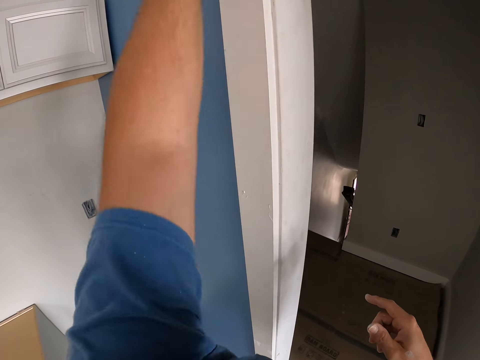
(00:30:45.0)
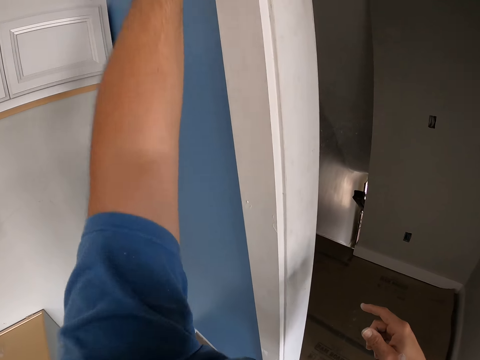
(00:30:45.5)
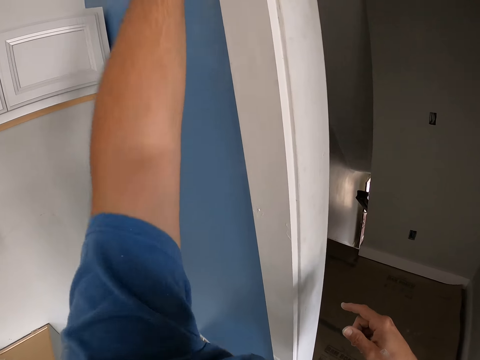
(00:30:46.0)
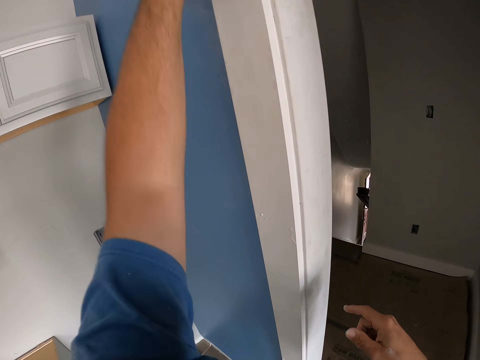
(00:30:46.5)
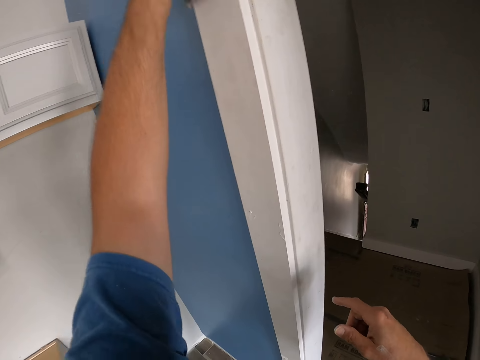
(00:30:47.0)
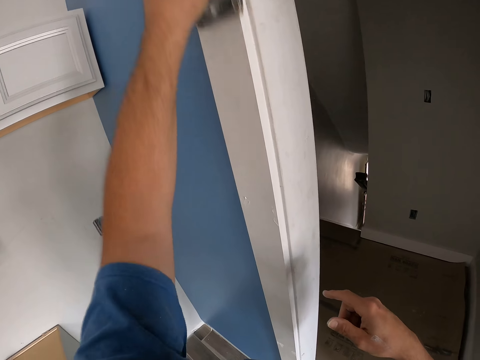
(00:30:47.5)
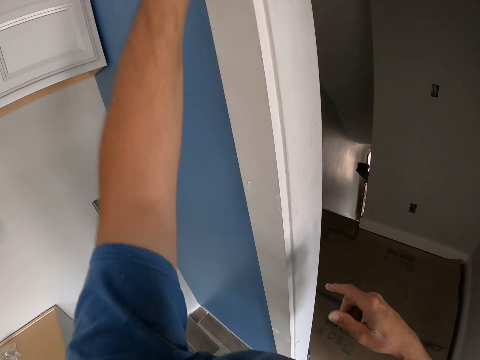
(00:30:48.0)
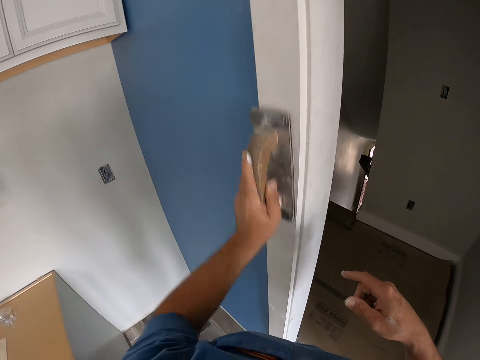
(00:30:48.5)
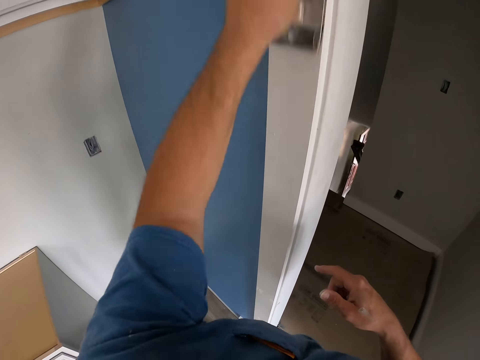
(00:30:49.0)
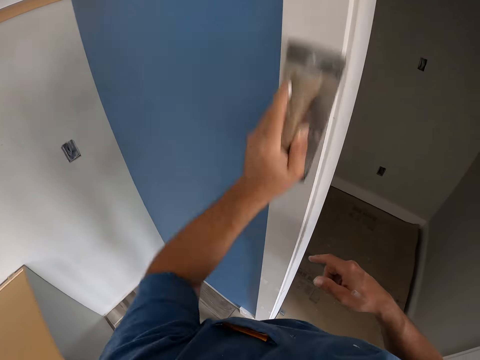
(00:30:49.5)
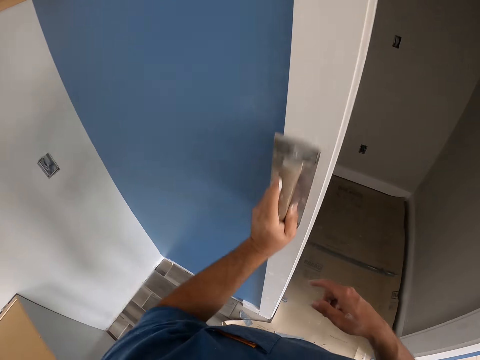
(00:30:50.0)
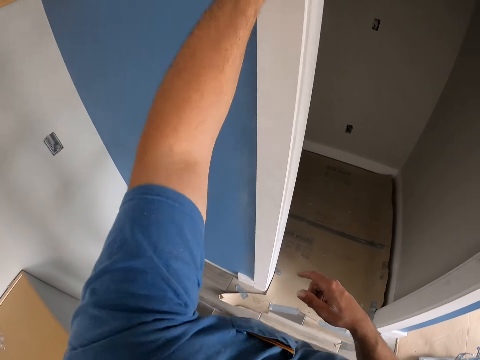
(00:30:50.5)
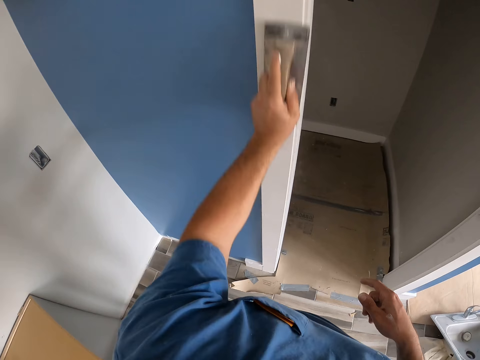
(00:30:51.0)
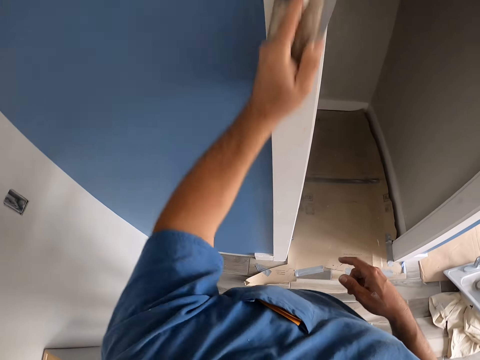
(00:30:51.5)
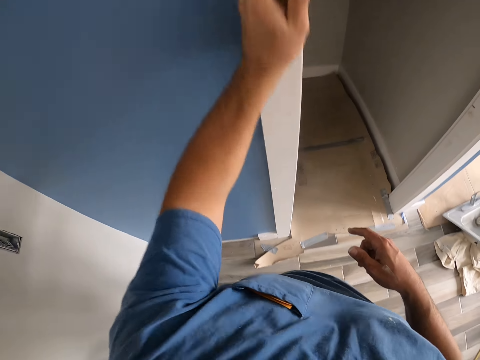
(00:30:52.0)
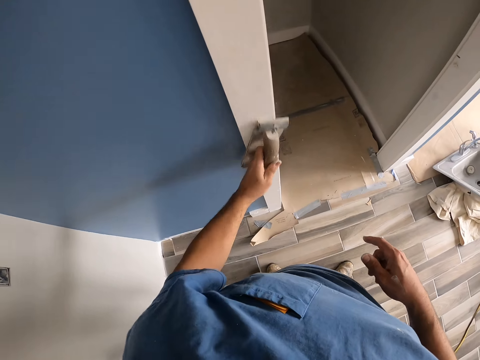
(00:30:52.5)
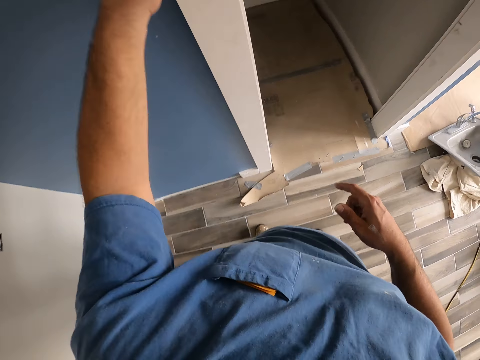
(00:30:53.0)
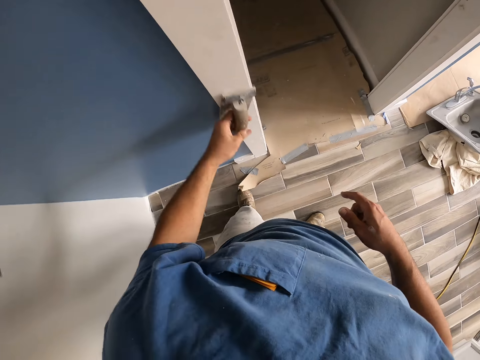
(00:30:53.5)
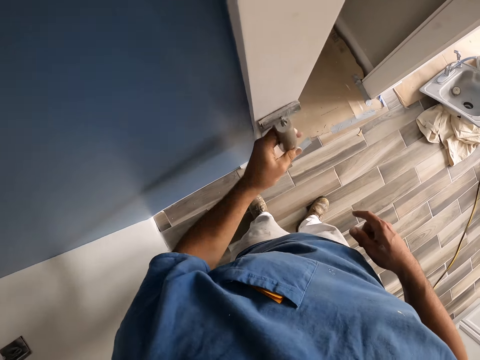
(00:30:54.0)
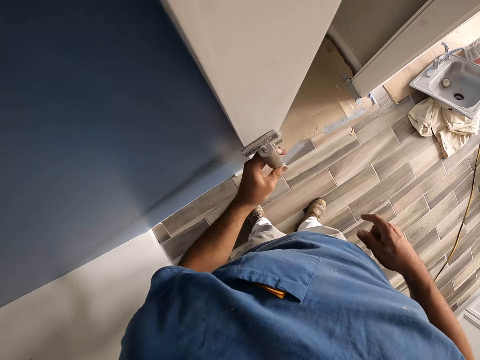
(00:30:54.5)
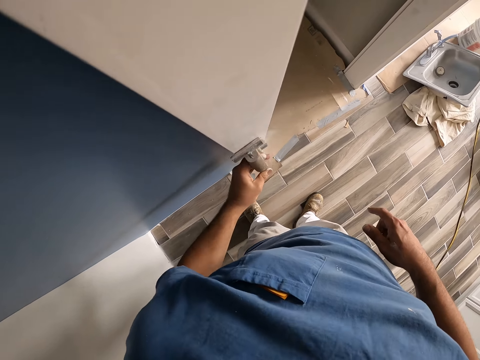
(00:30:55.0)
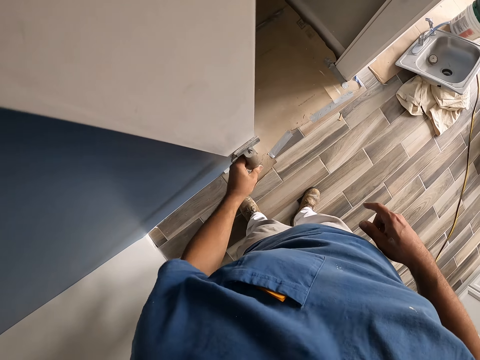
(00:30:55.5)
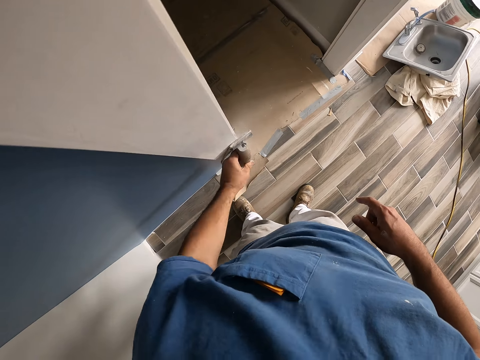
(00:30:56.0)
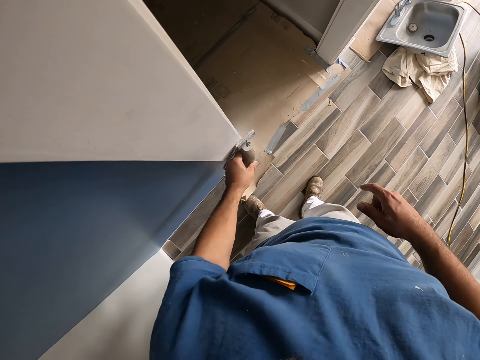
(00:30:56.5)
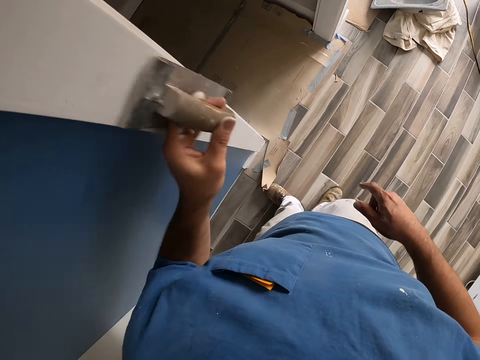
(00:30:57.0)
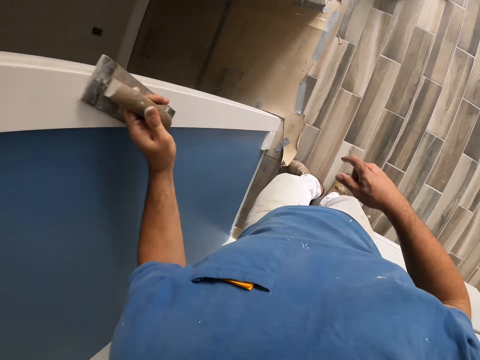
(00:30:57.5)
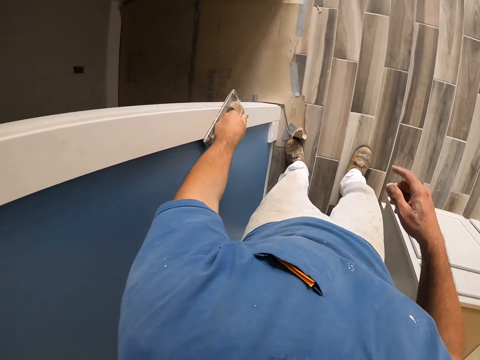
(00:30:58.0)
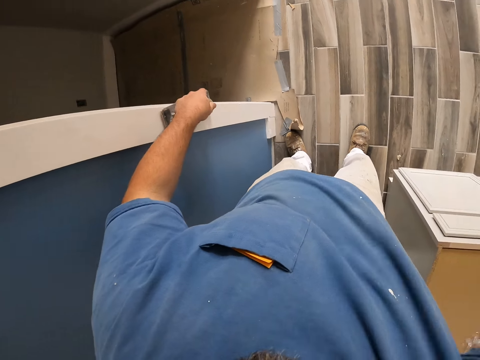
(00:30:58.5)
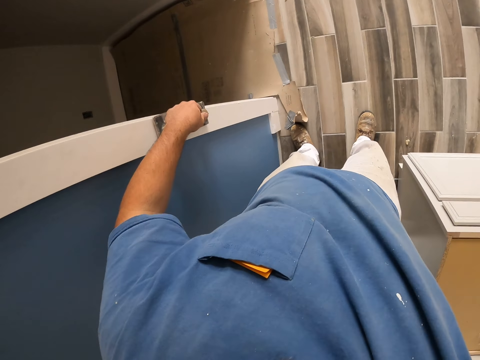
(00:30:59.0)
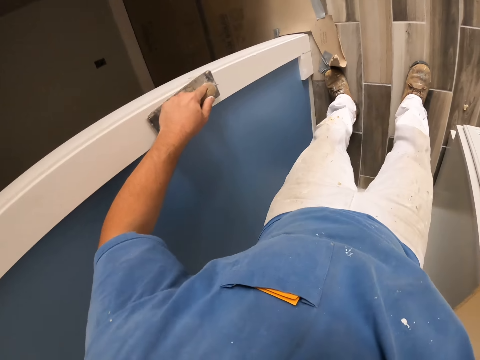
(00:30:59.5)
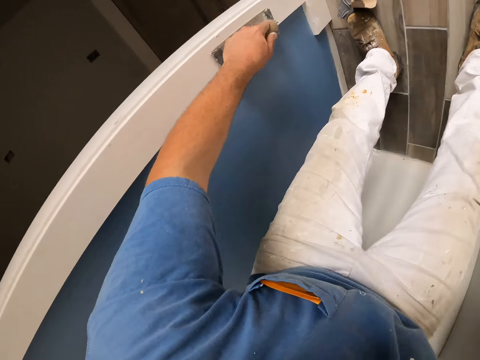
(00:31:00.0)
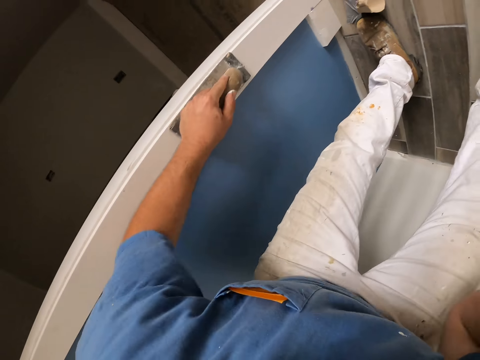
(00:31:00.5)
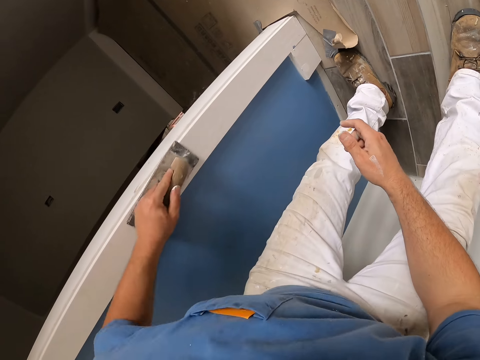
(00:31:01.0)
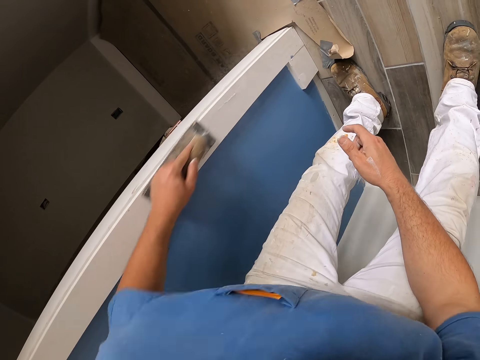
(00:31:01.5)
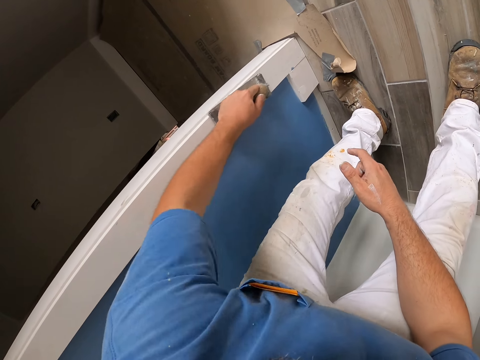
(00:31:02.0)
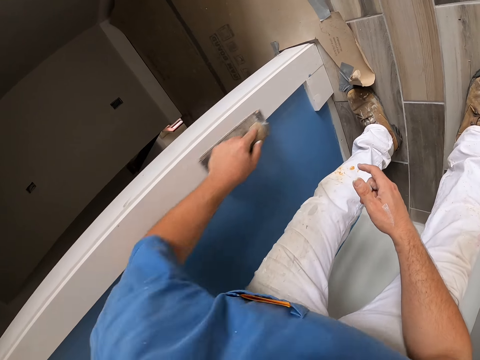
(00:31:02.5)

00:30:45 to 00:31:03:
The camera wearer raises his right hand up. He smoothens the wall with the hand sander in his left hand. He touches something.

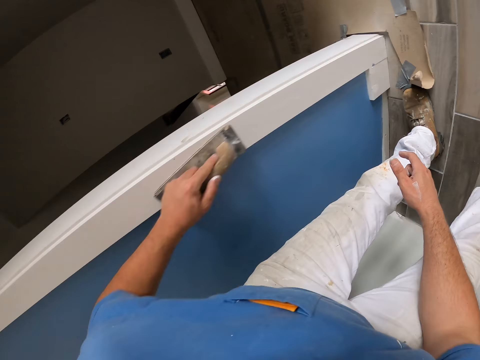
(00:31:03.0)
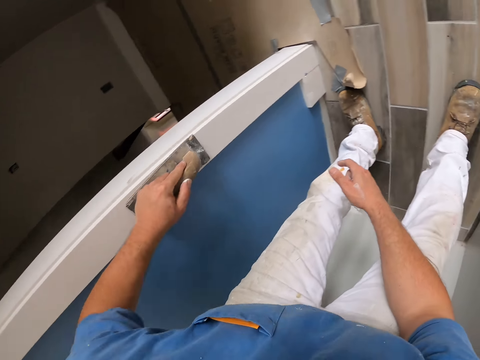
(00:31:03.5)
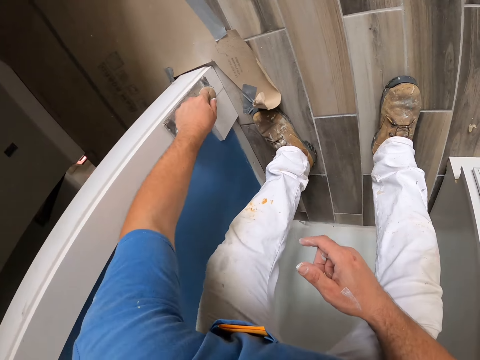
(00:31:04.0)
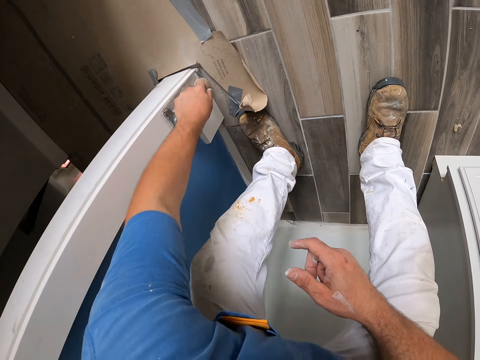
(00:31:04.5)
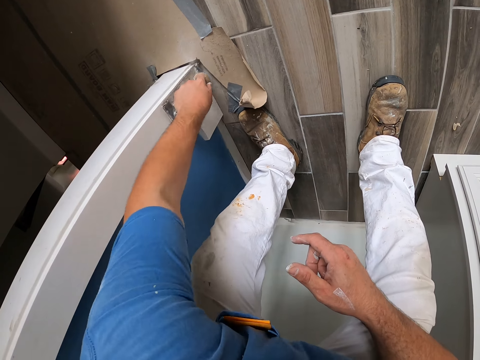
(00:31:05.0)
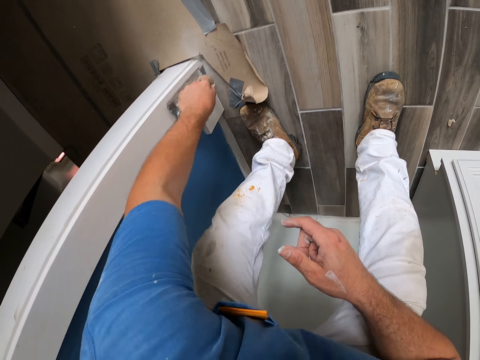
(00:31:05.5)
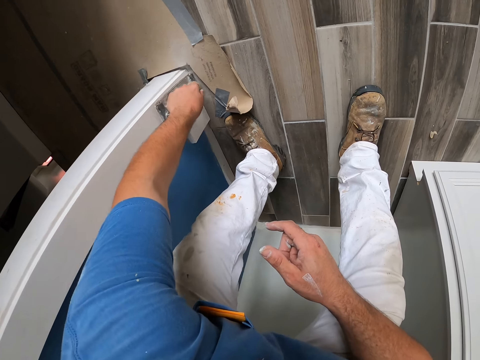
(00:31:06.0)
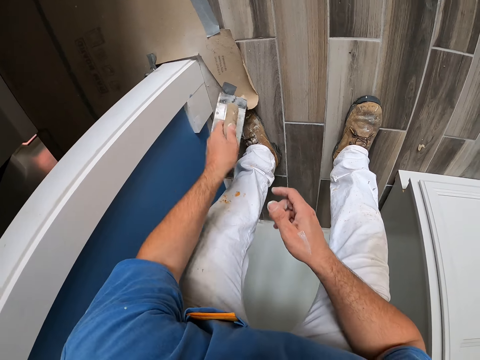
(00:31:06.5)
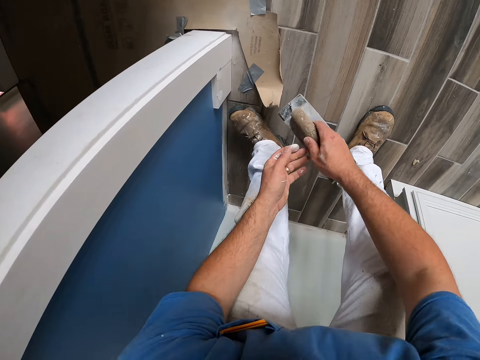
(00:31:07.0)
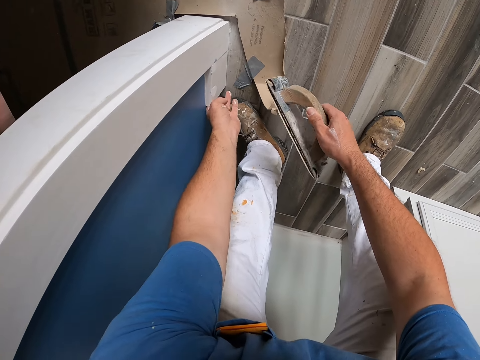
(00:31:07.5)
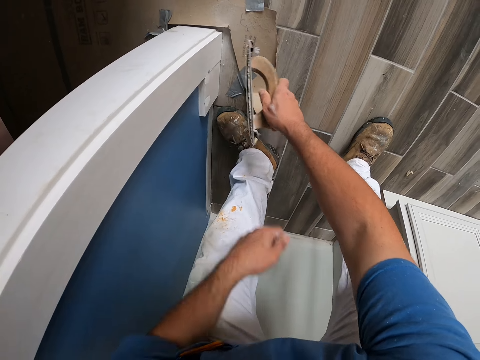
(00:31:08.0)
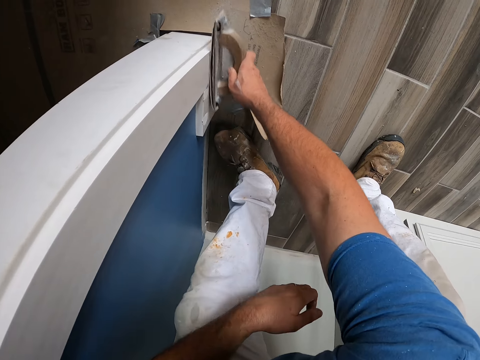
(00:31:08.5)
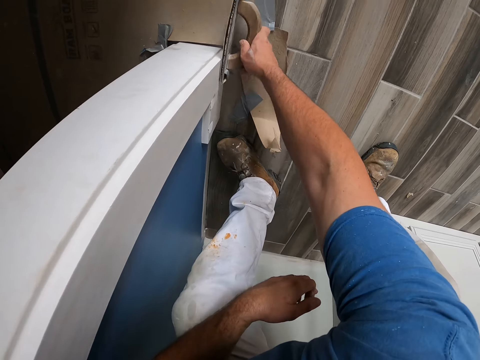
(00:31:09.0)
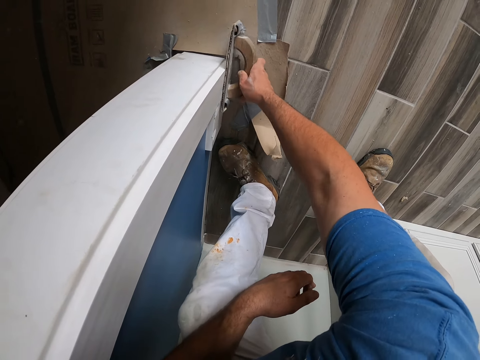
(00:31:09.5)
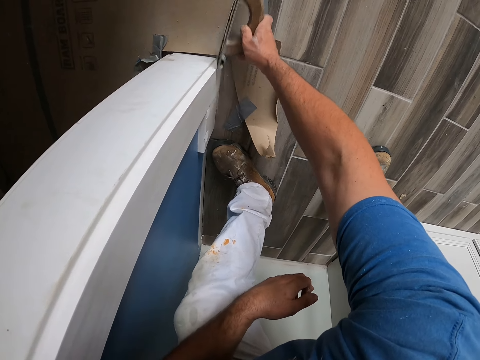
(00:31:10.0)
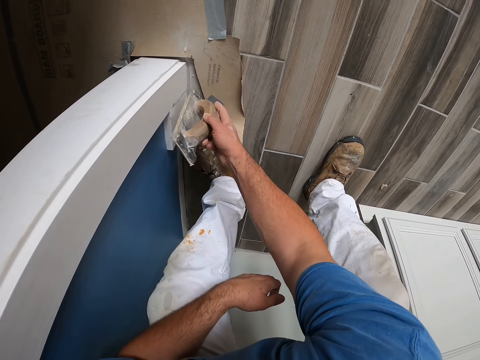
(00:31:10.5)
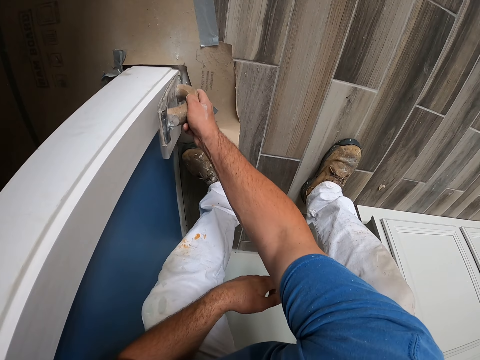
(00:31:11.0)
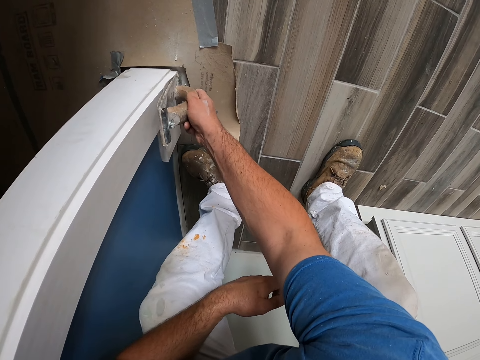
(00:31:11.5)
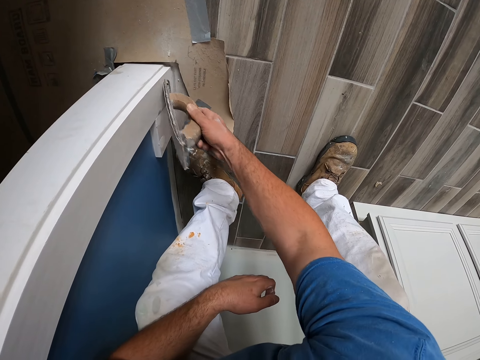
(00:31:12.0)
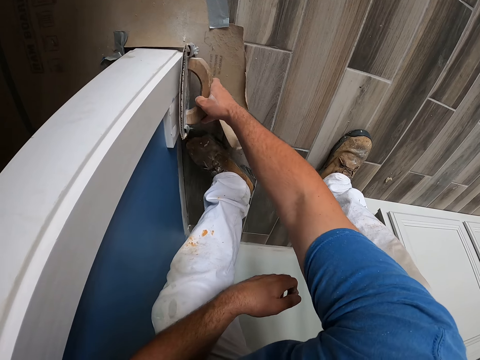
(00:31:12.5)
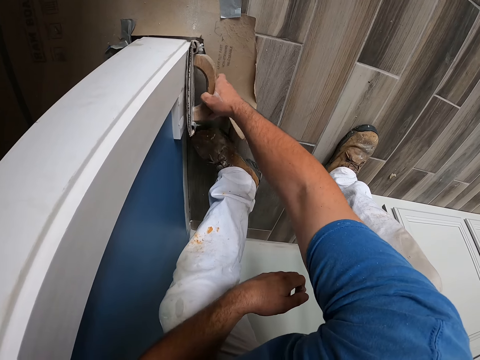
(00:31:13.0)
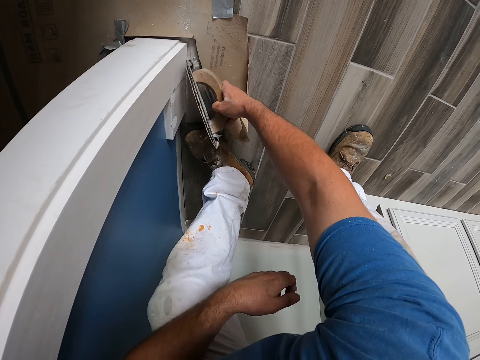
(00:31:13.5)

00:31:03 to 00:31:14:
The camera wearer passes the hand sander from his left hand to his right hand. He touches the base of the wall with his left hand. He smoothens the wall or the frame of the door with the hand sander in his right hand.
